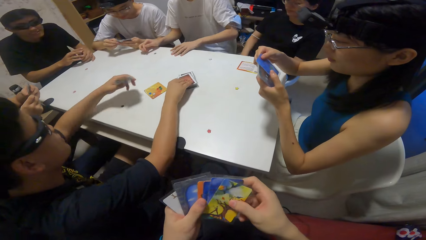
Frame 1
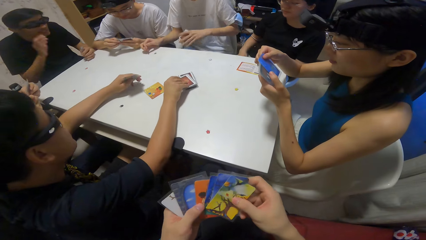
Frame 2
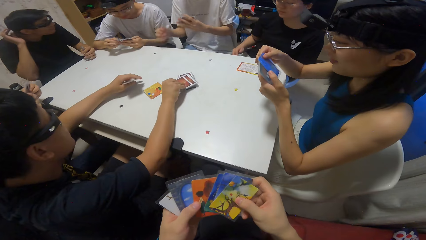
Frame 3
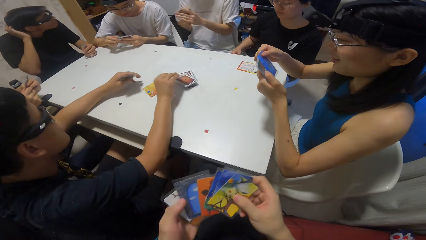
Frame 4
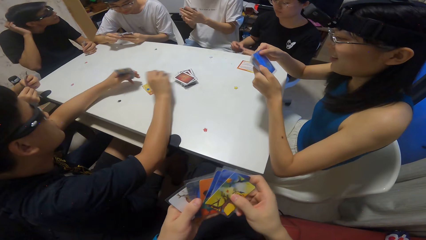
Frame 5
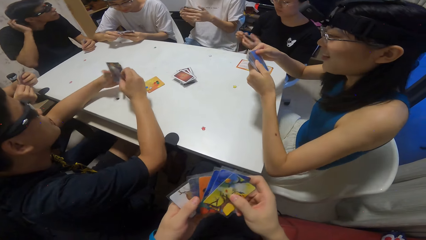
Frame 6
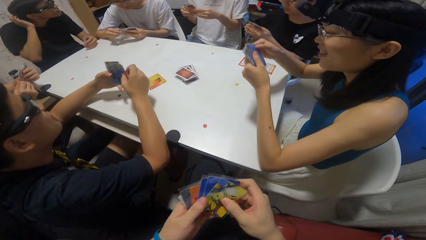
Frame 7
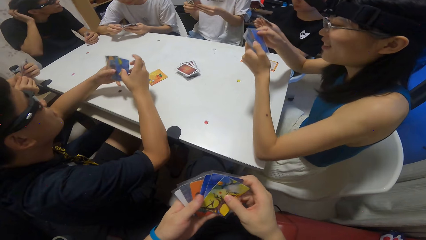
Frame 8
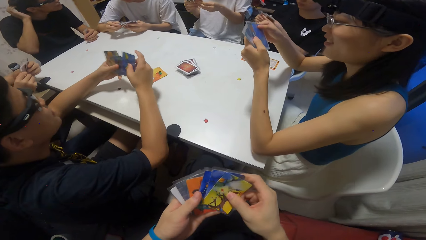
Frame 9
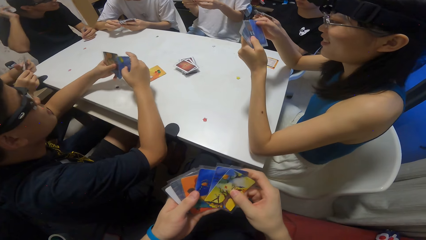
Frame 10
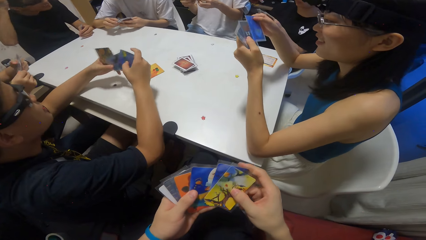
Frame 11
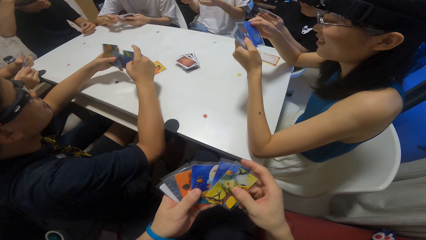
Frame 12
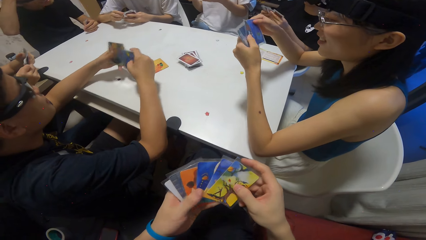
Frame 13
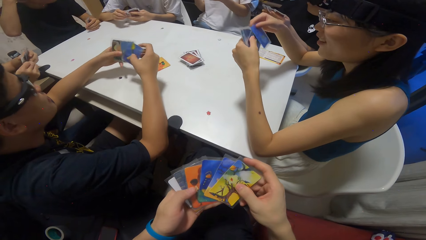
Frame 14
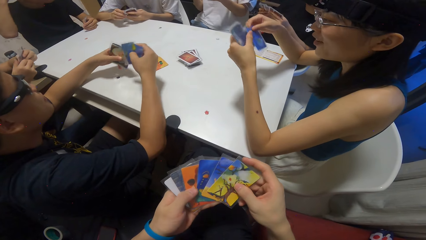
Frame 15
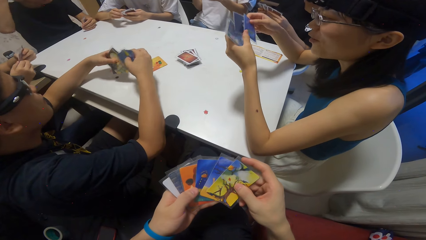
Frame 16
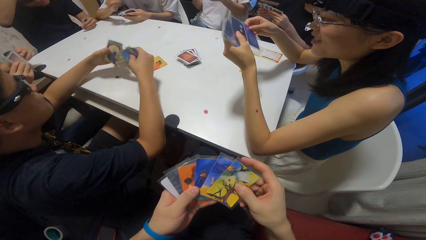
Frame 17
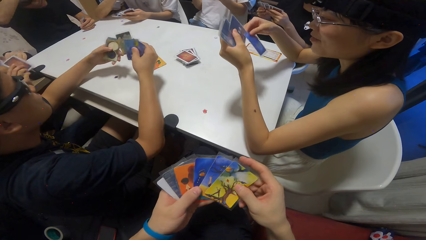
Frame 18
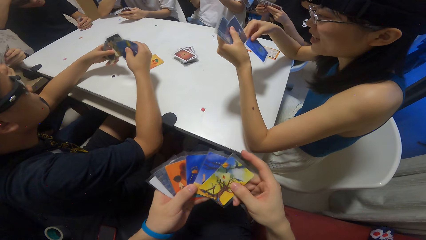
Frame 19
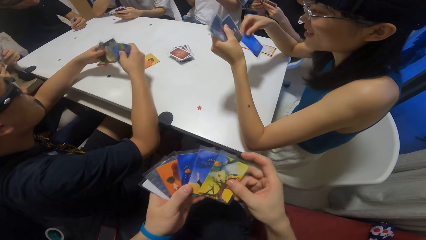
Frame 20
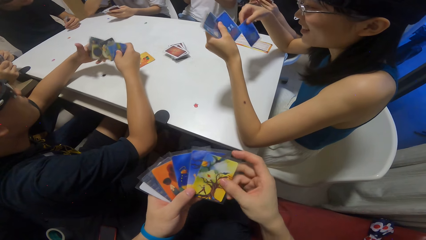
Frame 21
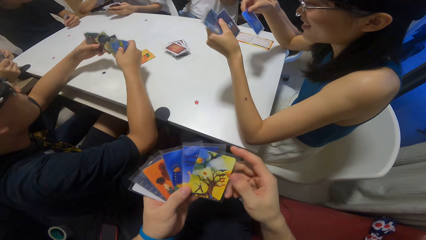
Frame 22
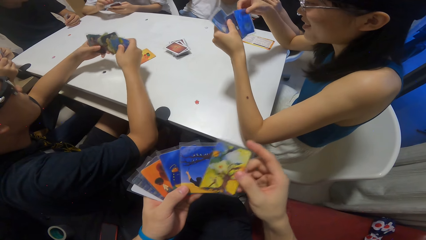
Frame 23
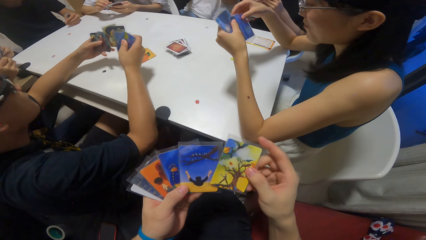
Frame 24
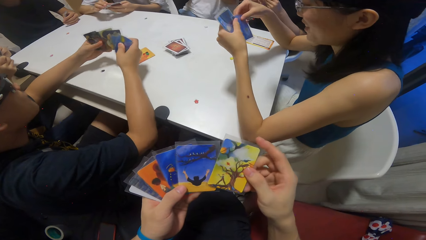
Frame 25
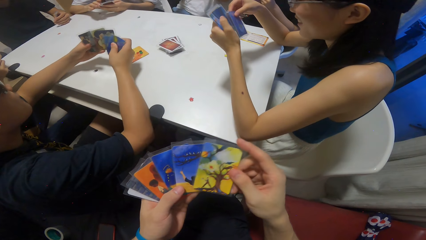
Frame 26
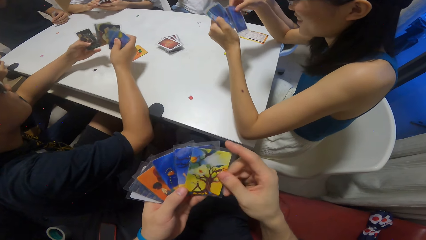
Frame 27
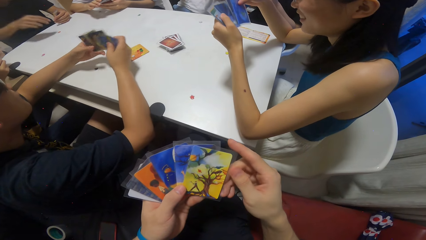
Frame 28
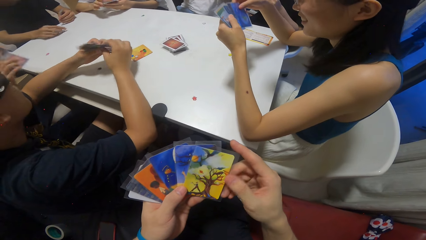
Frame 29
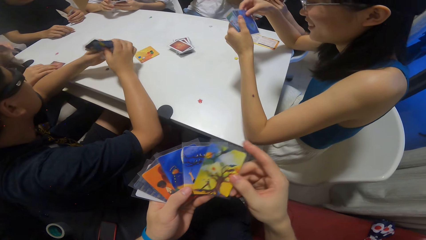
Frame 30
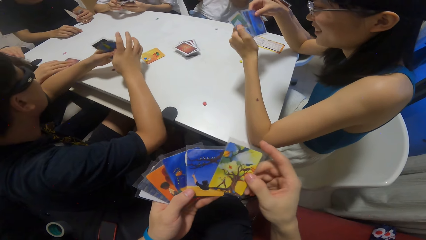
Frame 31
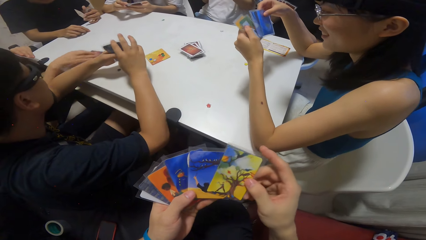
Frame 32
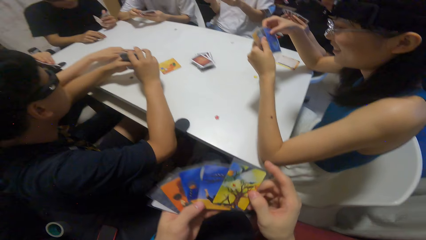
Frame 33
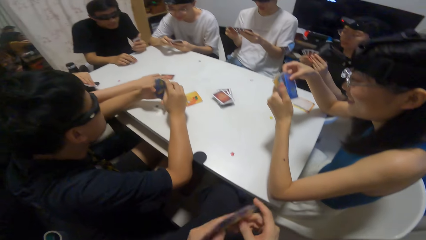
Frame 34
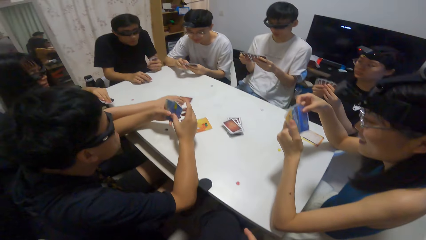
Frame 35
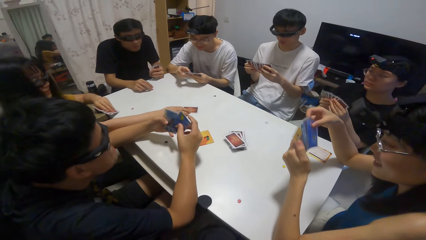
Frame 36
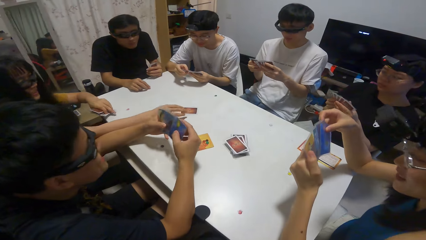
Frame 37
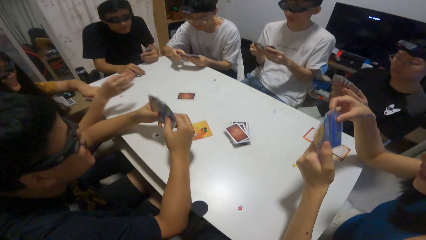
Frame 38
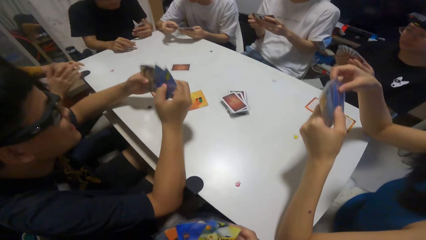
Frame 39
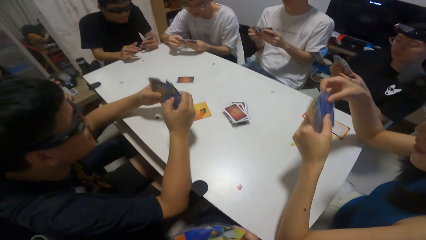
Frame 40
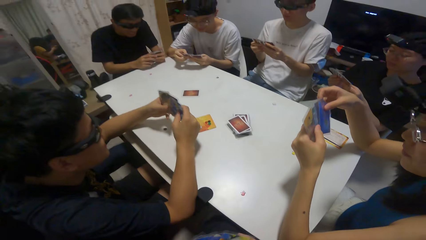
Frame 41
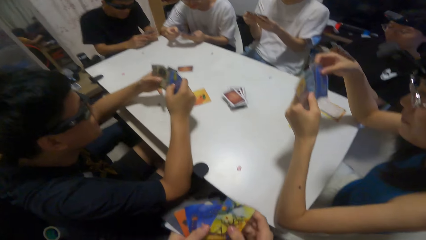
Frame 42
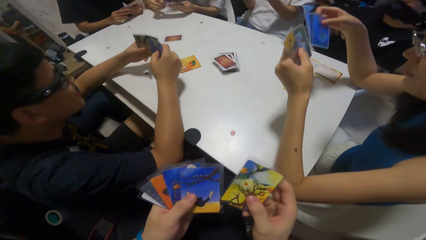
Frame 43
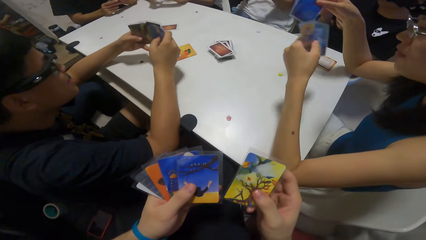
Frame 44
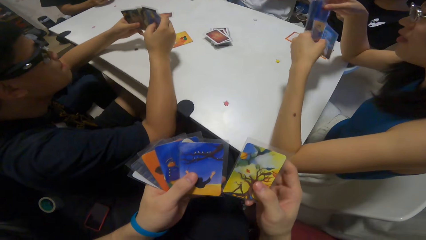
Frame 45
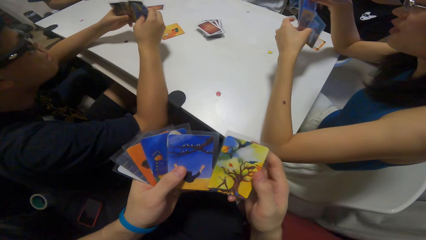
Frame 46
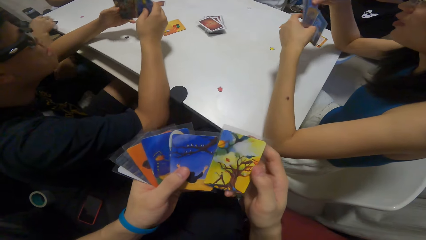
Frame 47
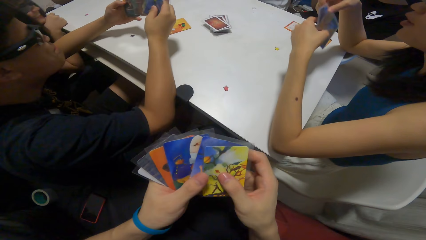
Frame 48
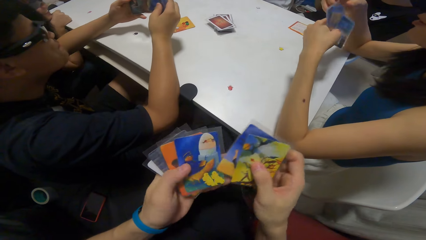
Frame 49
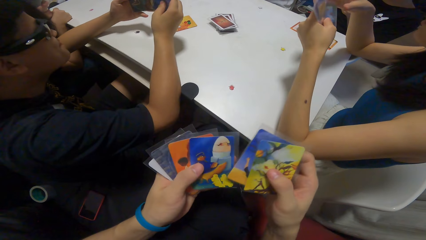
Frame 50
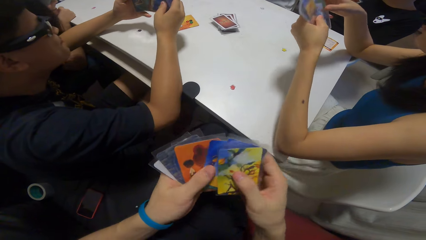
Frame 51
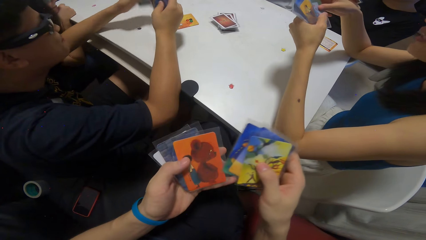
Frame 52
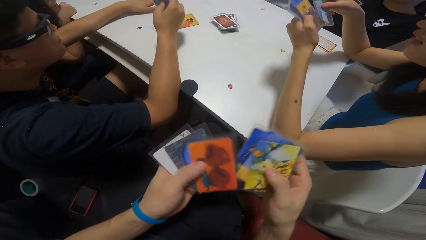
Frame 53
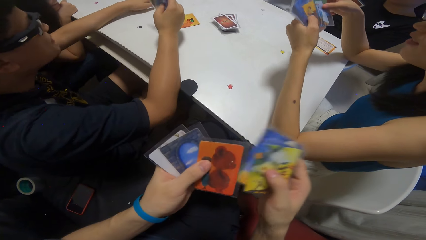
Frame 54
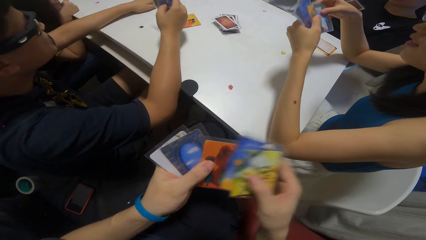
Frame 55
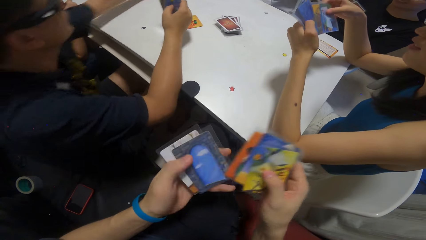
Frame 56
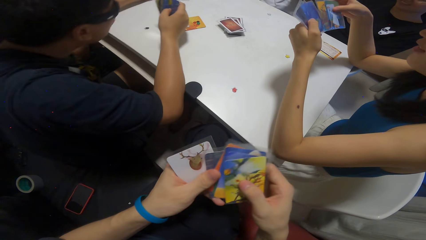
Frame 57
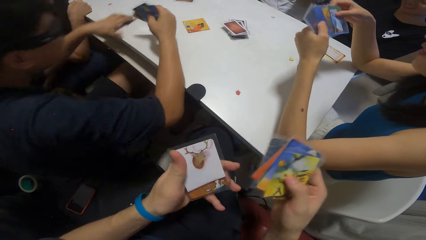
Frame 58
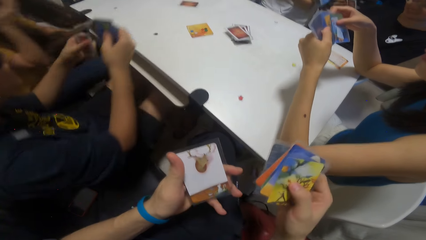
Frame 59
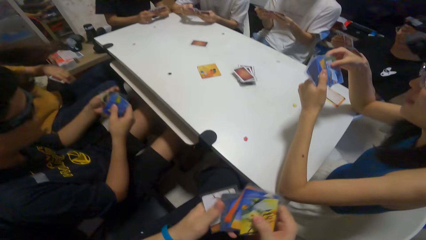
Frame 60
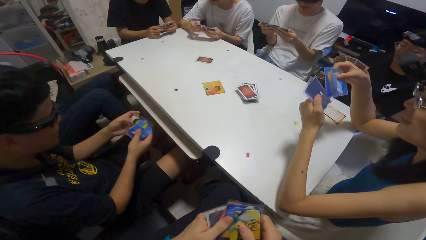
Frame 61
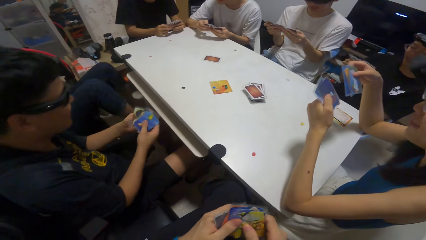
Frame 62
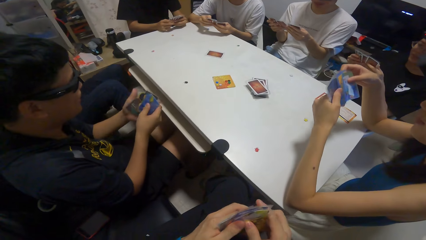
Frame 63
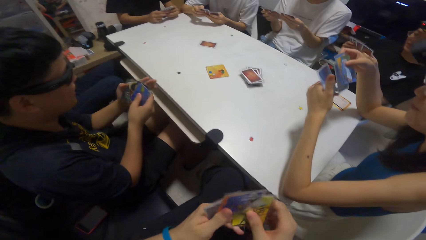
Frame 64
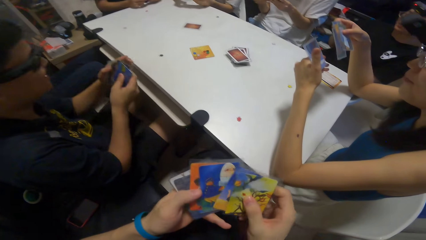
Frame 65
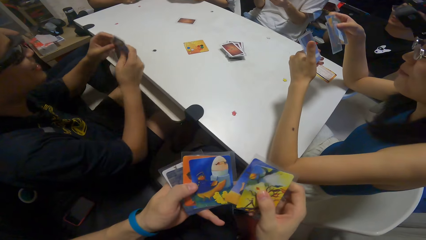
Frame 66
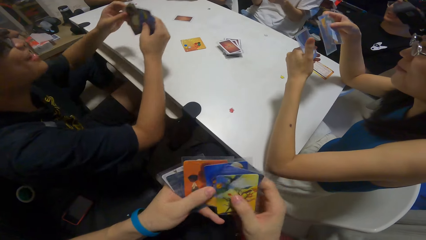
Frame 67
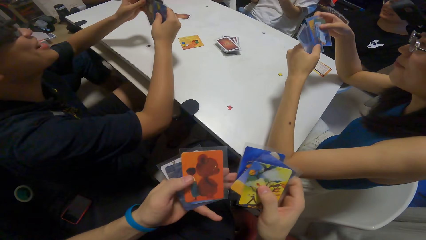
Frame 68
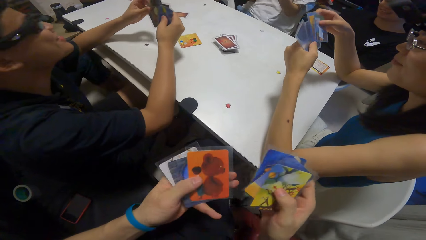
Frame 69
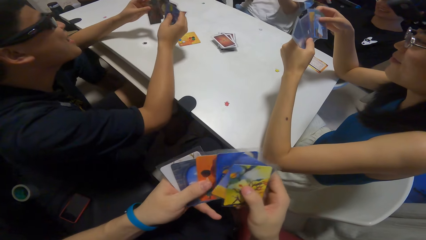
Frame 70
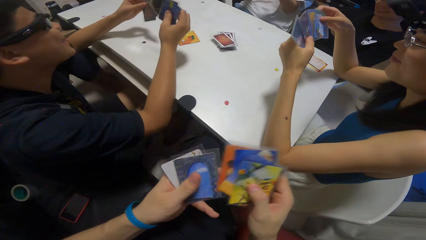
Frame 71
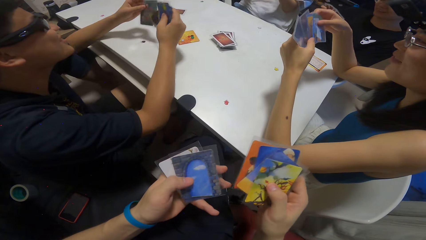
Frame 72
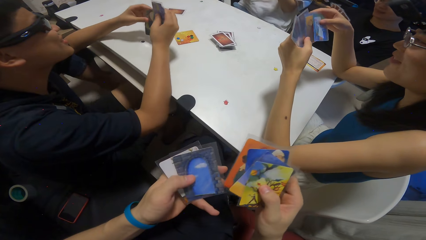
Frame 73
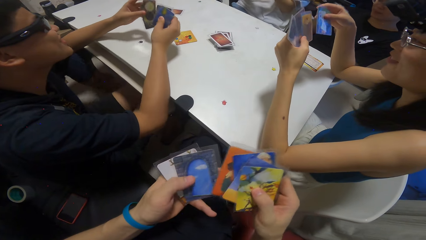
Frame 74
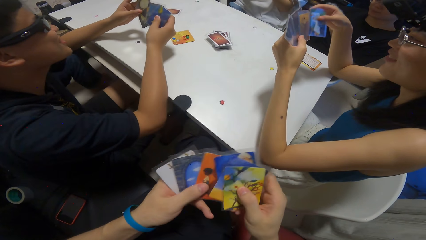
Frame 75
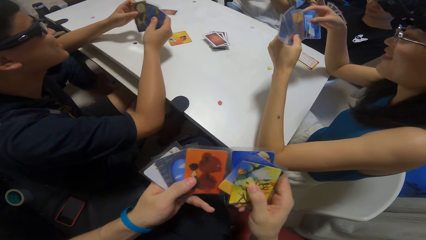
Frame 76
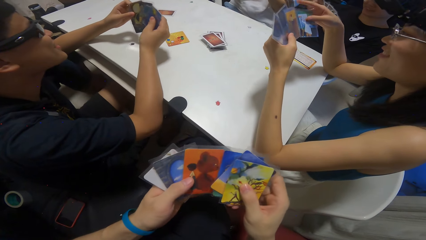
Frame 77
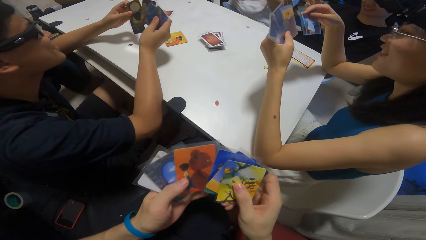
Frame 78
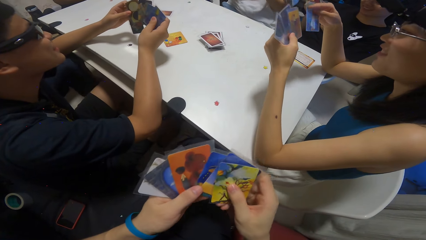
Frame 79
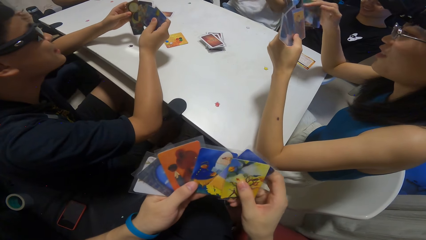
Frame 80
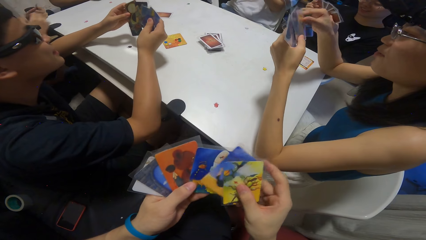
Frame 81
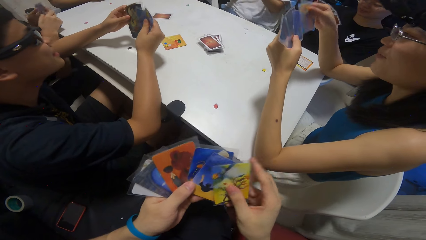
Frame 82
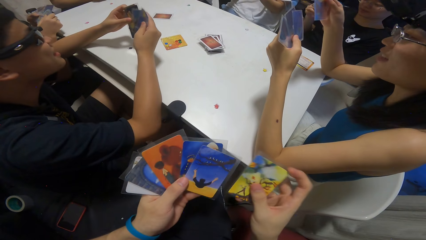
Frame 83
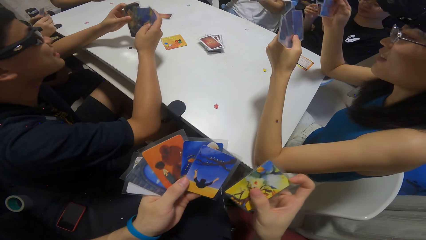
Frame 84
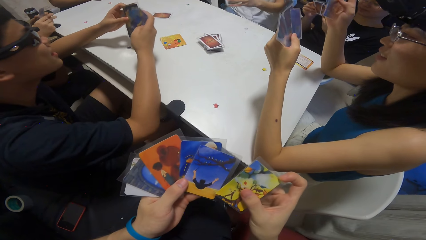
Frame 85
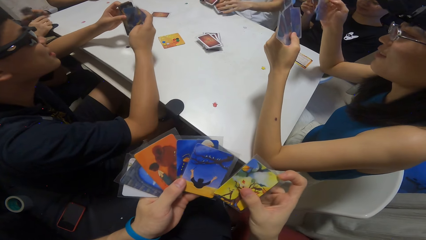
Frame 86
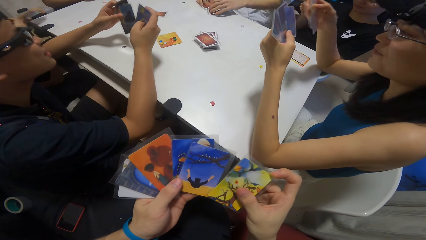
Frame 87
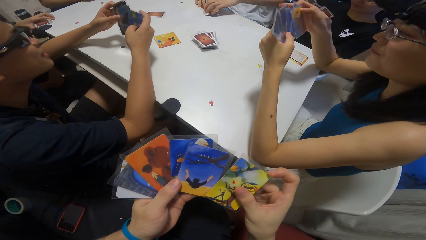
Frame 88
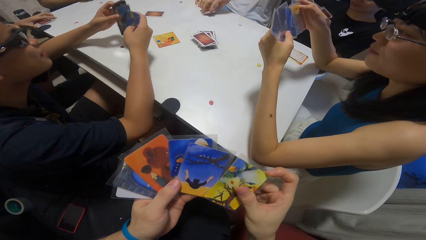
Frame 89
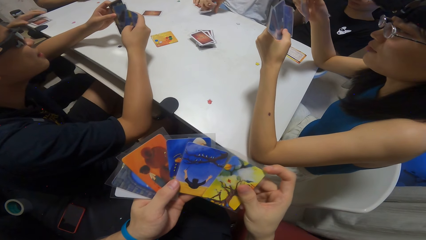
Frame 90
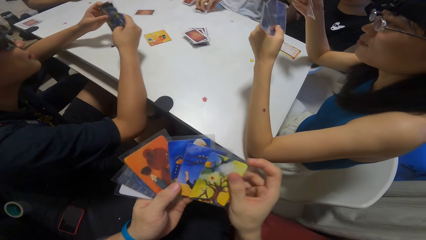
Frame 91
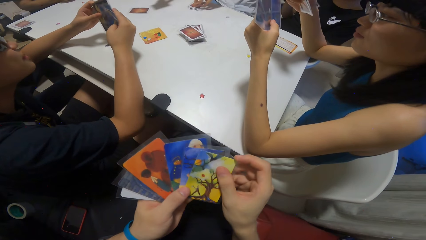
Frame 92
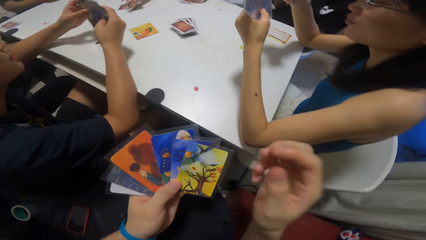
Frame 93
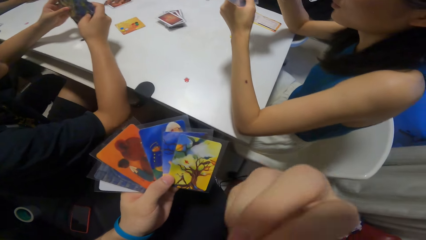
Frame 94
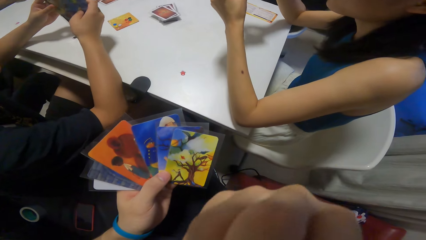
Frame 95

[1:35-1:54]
The camera wearer holds playing cards. A man shuffles the playing cards. The camera wearer counts the cards on her hand. Another man places hands on the table. The camera wearer shuffles the playing cards.
